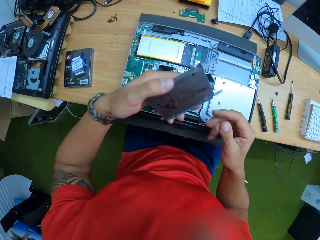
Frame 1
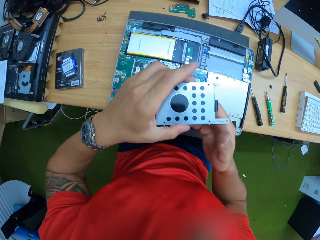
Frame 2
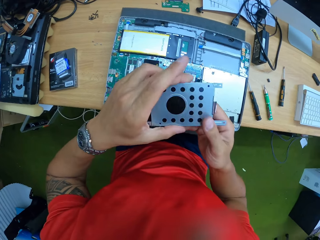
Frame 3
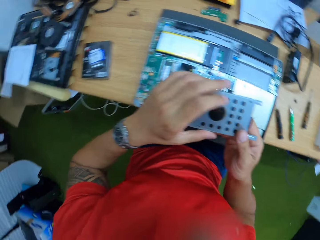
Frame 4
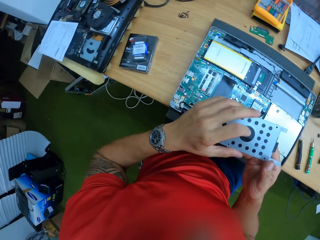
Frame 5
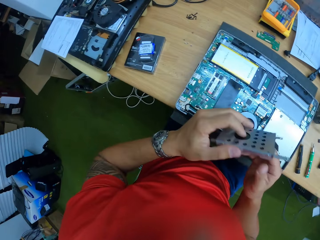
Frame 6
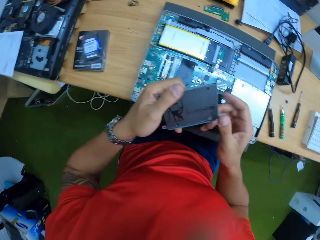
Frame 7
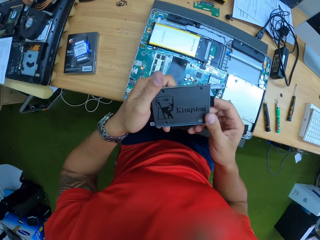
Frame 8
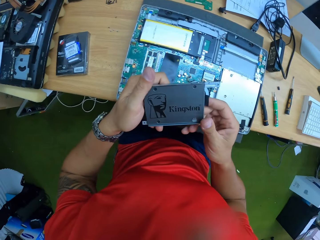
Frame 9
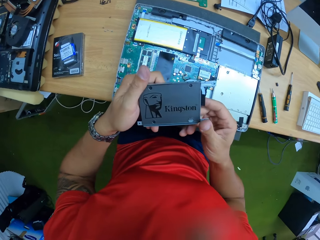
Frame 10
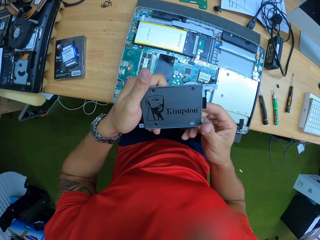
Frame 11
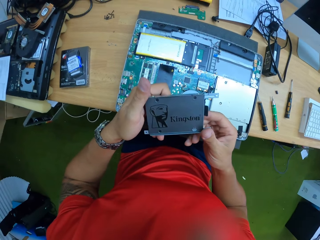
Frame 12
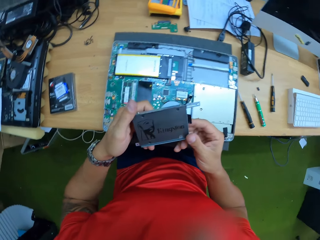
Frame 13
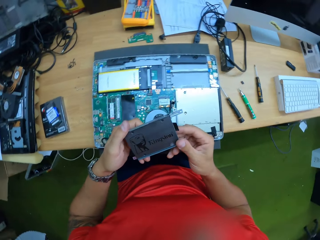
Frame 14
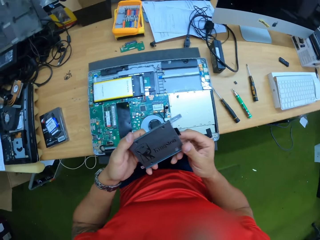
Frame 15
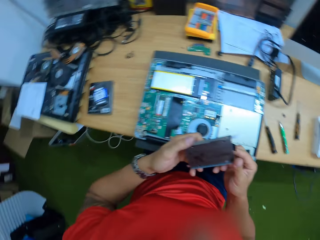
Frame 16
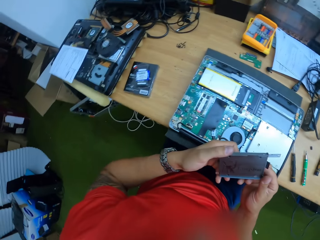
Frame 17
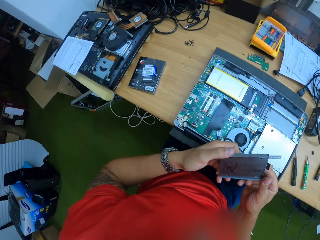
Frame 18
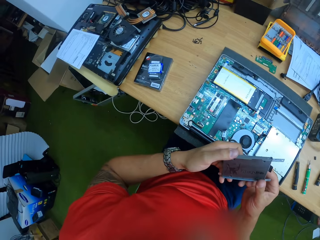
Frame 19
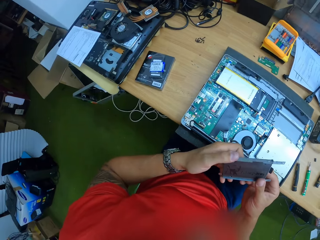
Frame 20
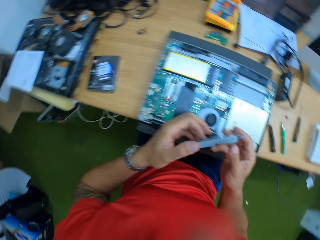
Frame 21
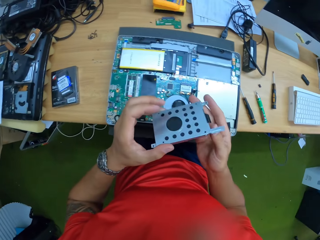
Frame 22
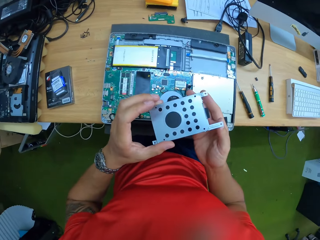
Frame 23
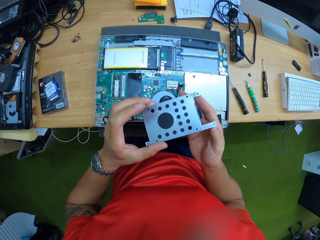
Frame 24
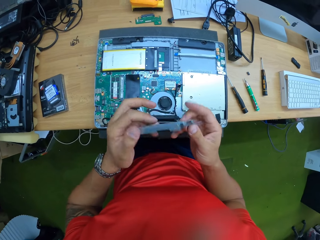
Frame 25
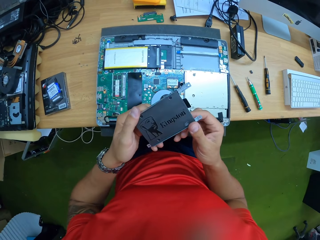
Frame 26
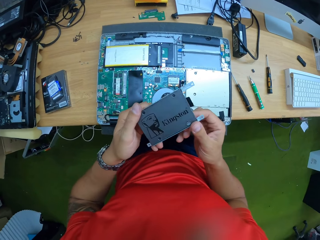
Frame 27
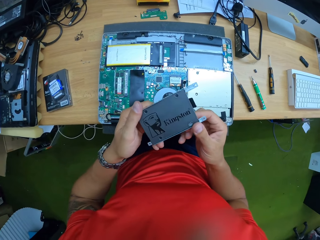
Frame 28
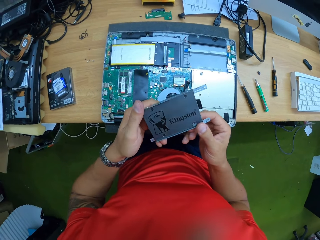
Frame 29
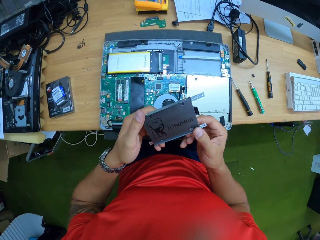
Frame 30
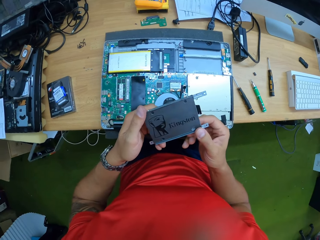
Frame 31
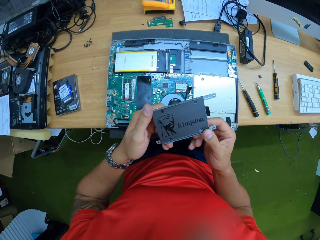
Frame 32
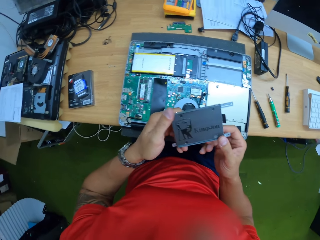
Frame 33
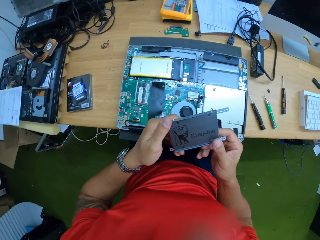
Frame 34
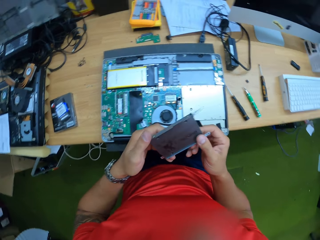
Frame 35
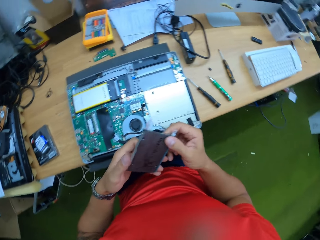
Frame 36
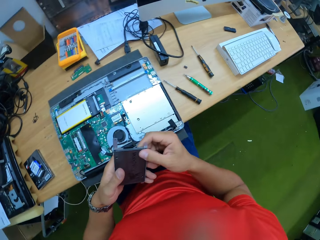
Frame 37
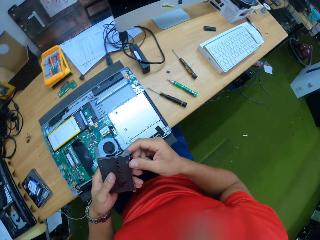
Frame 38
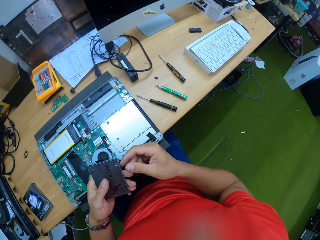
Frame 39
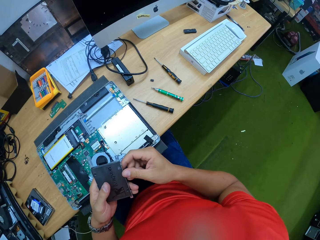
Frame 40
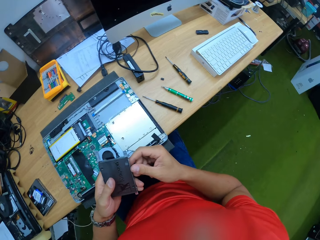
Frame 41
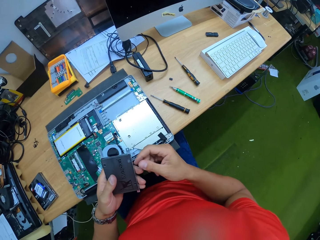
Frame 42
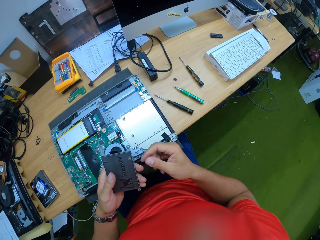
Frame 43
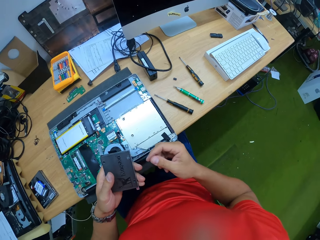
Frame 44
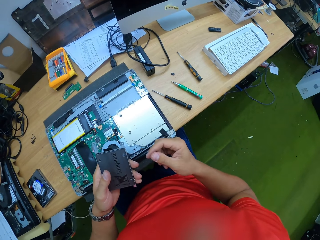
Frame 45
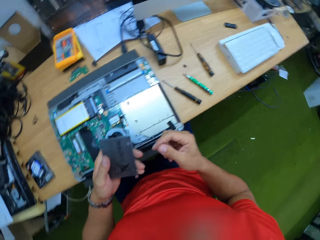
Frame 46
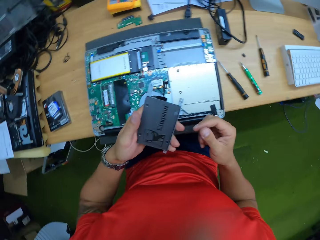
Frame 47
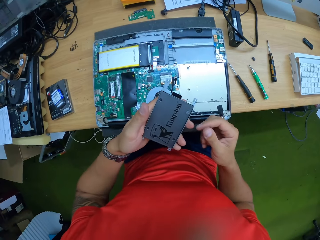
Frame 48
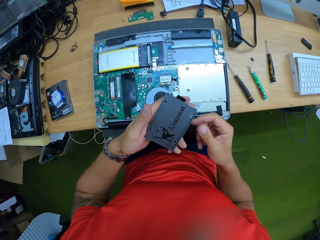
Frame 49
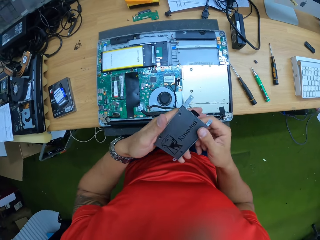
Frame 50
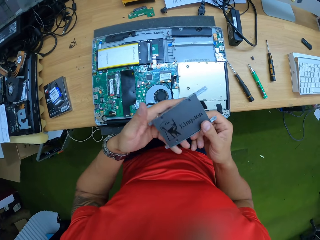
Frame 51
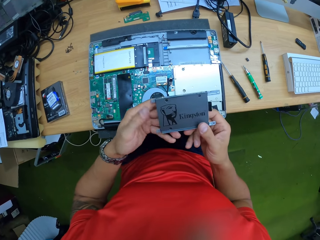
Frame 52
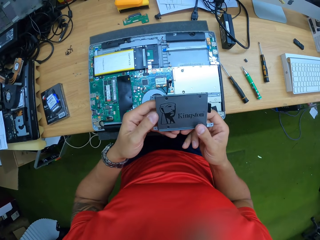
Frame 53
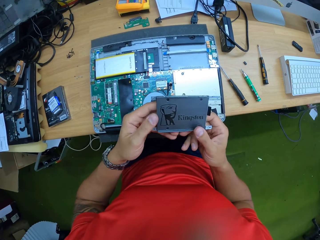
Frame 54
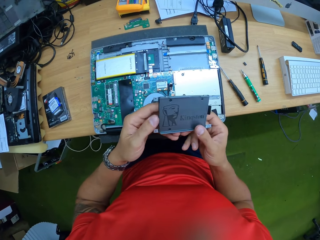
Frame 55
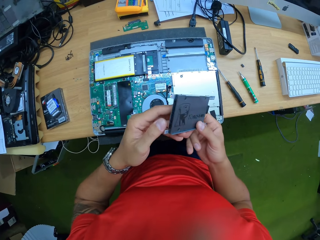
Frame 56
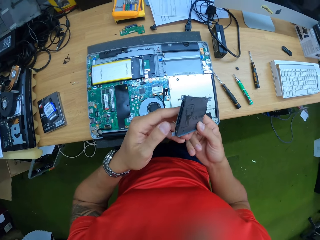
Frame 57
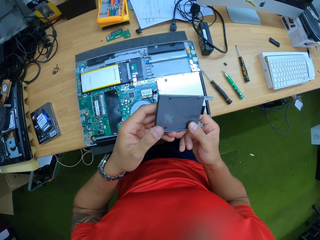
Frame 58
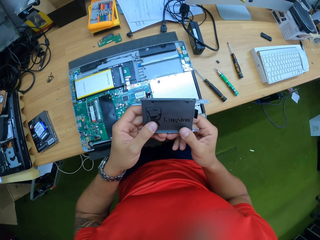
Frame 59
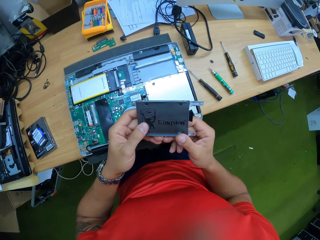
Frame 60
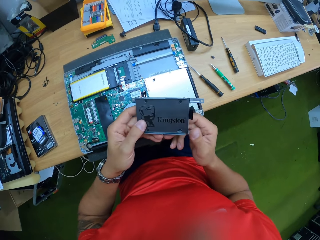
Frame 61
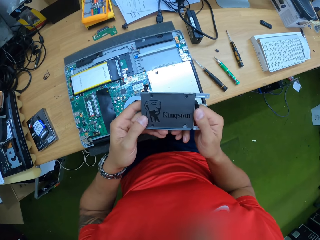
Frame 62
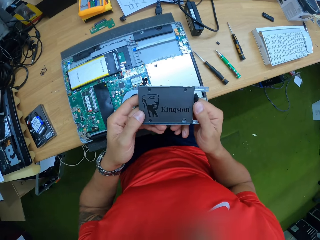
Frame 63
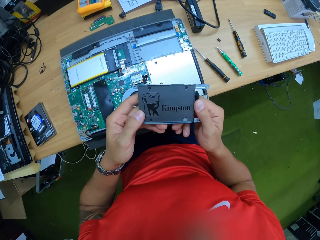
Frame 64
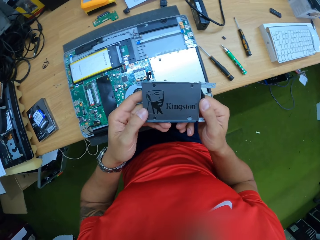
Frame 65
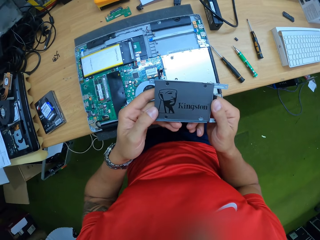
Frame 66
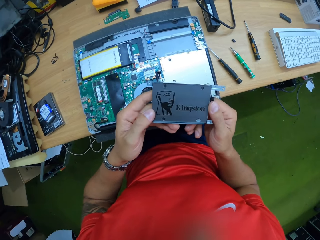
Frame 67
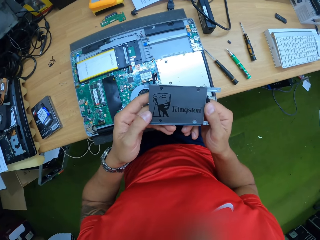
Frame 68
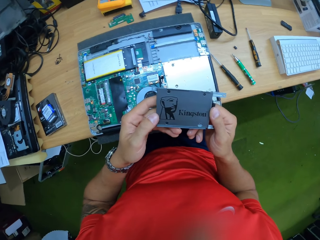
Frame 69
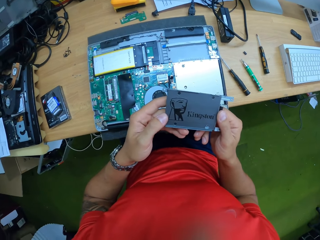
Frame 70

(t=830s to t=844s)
The camera wearer holds the hard disk casing with his hands. He examines the hard disk casing in his hands. He removes his right hand from the hard disk casing. He holds the hard disk casing with his hands.

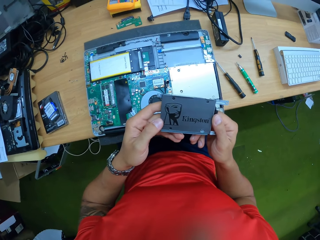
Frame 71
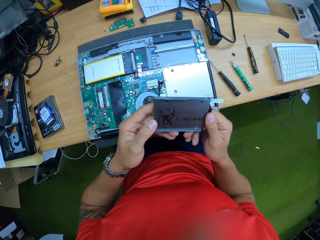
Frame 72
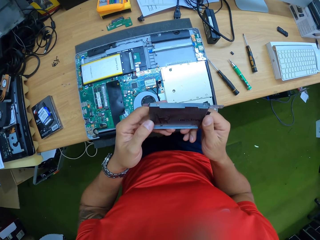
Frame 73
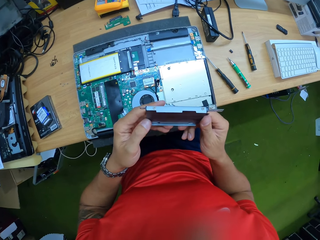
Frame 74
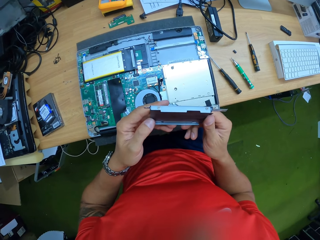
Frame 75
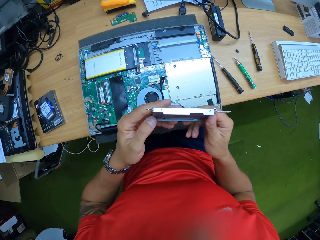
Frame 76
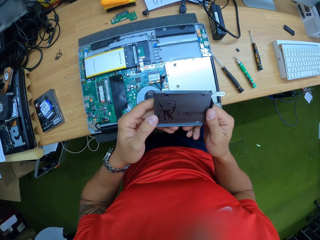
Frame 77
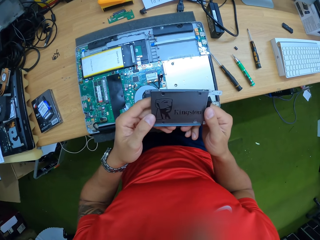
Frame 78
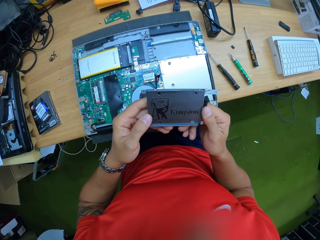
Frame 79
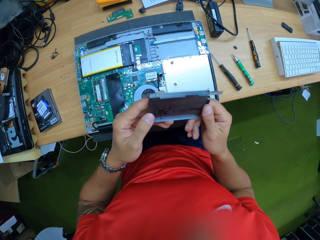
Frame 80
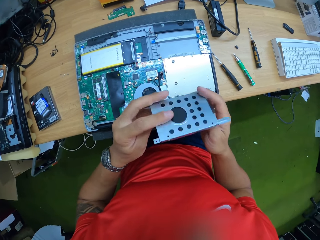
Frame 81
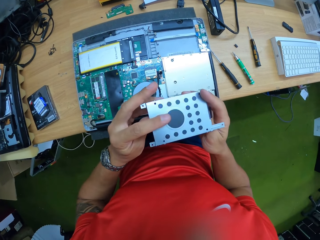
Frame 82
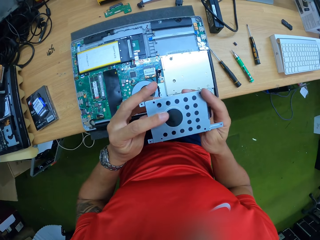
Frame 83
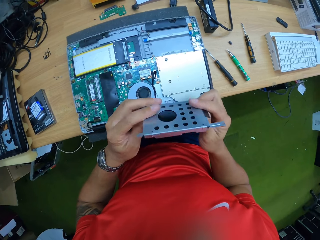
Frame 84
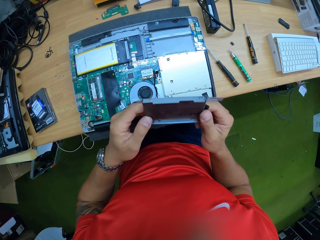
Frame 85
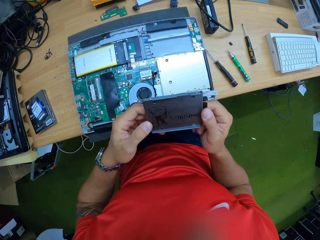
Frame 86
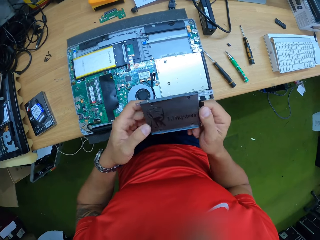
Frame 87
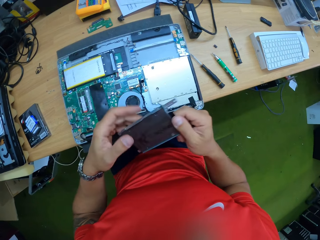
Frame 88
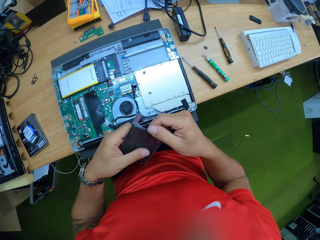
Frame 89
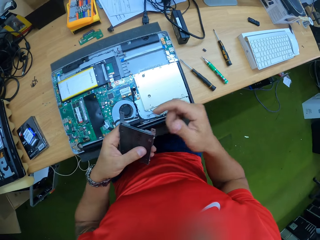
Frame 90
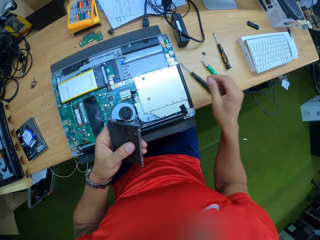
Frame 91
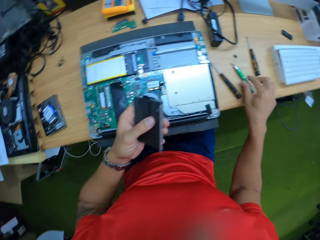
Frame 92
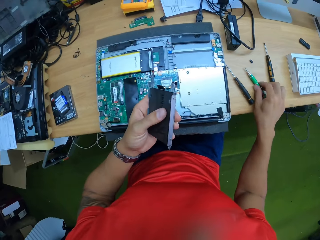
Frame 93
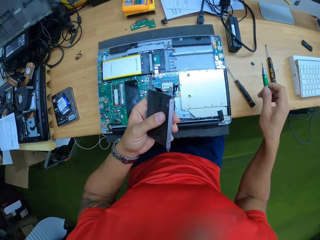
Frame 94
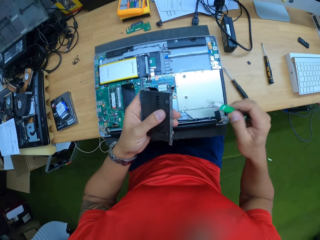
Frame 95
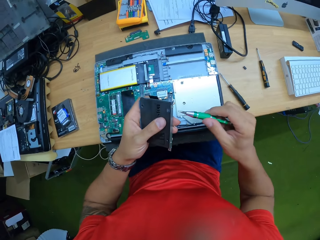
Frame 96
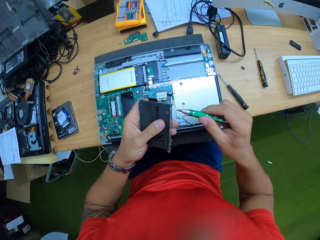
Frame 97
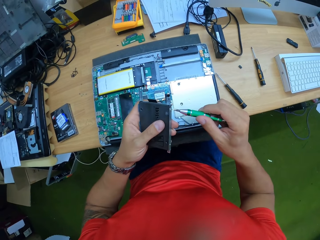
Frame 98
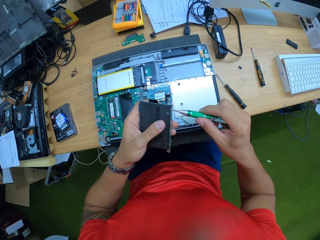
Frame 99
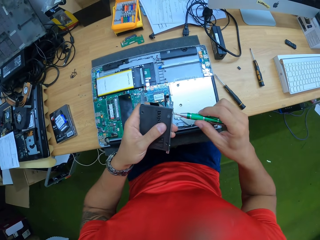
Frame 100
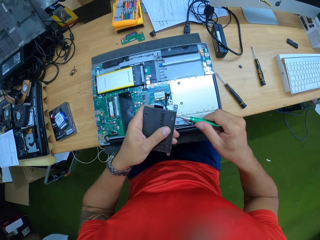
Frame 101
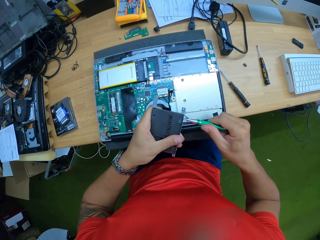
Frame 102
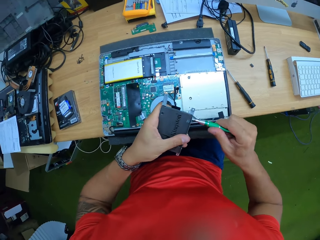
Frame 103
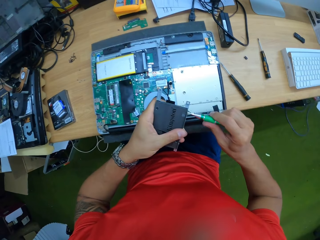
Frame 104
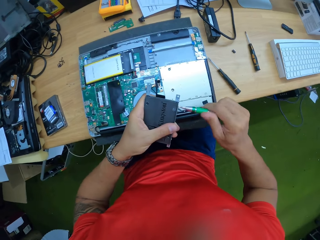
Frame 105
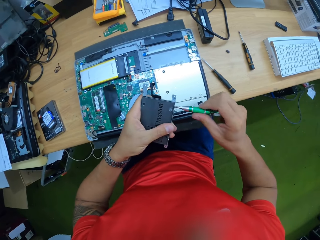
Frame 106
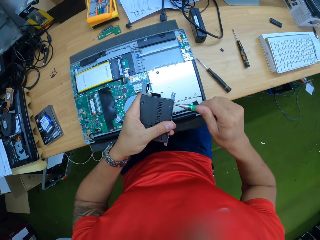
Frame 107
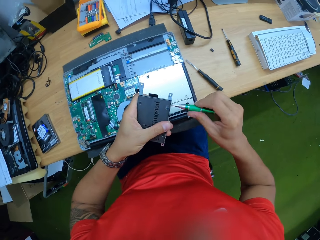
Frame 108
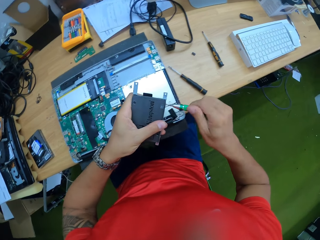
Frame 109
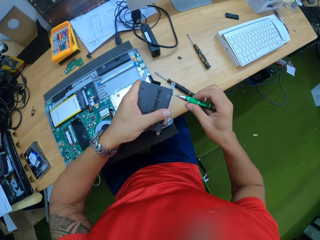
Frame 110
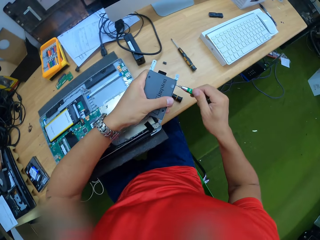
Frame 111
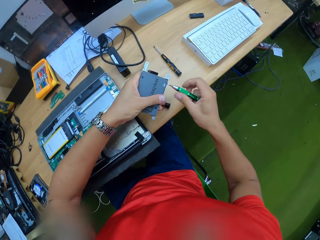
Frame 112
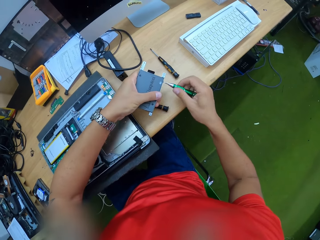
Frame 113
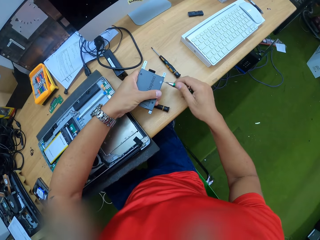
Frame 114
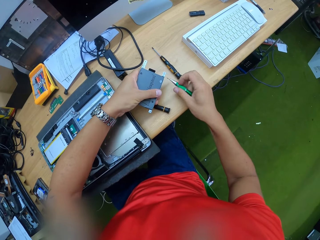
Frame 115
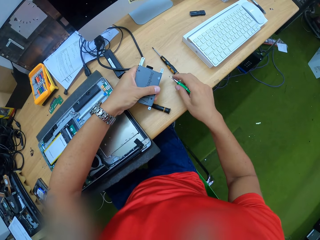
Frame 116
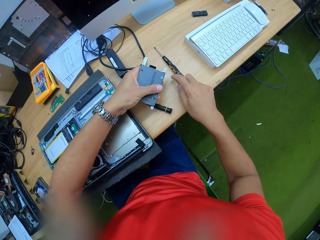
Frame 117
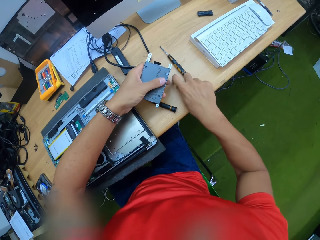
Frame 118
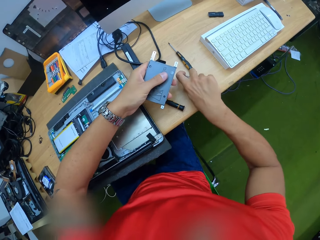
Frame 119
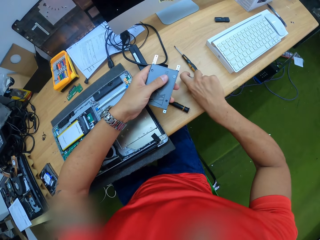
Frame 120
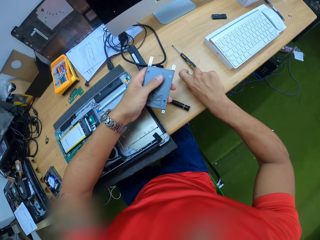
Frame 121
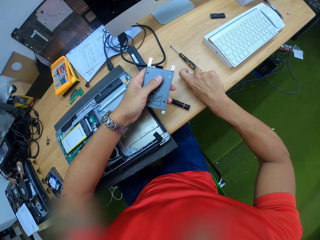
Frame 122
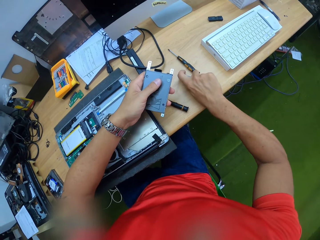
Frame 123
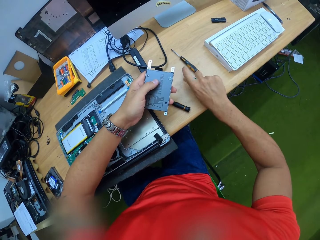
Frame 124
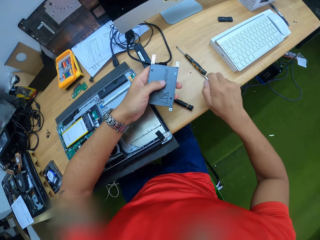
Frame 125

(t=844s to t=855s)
The camera wearer picks up a screwdriver from the work bench with his right hand. He unscrews the hard disk casing in his left hand with the screwdriver in his right hand. He drops the hard disk casing screw on the screwdriver on the work bench with his right hand.
